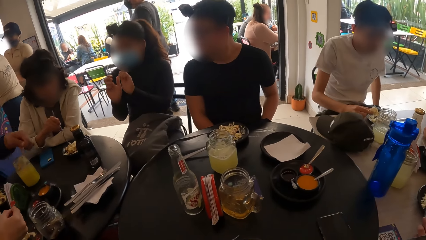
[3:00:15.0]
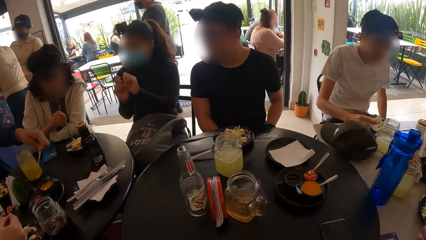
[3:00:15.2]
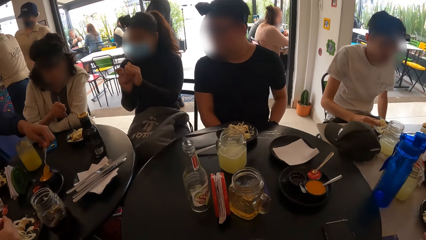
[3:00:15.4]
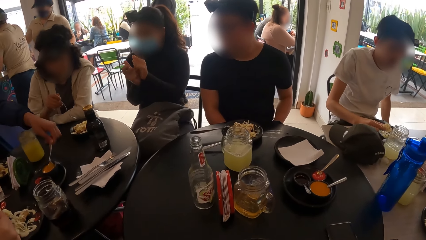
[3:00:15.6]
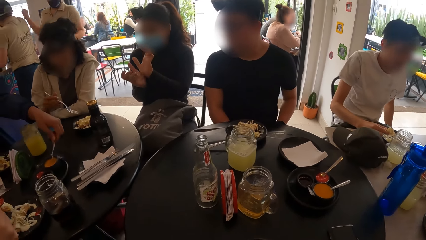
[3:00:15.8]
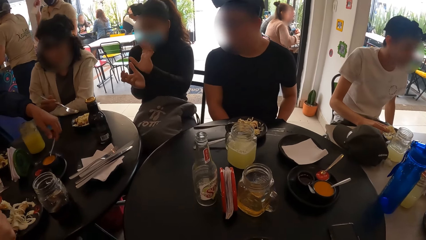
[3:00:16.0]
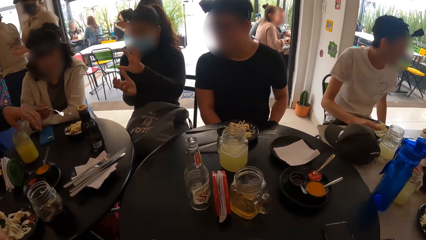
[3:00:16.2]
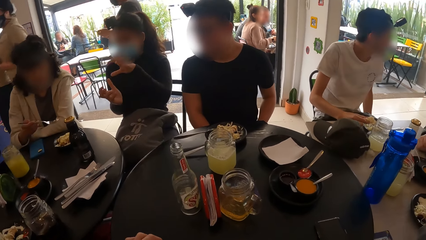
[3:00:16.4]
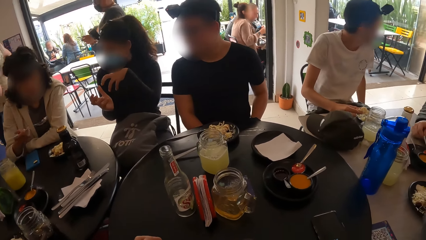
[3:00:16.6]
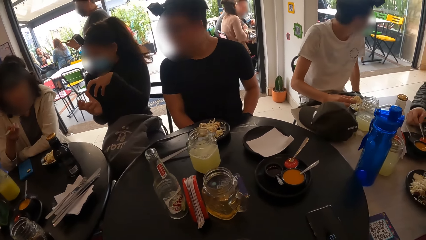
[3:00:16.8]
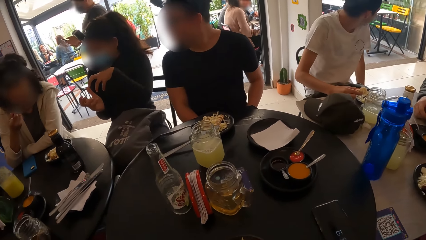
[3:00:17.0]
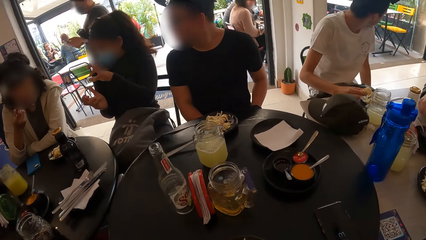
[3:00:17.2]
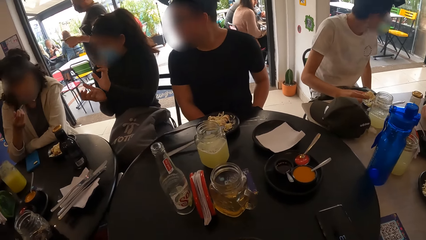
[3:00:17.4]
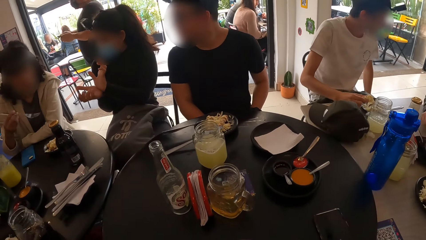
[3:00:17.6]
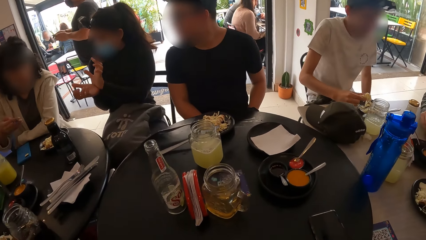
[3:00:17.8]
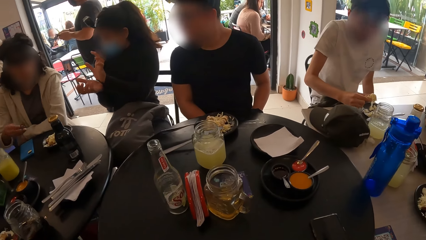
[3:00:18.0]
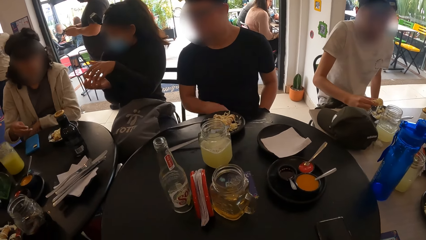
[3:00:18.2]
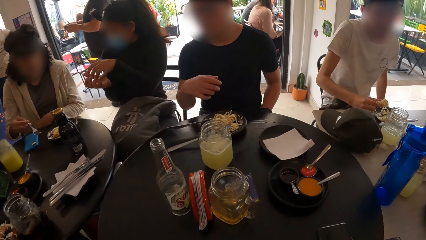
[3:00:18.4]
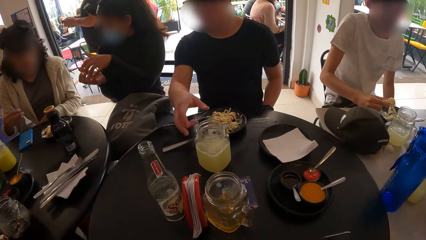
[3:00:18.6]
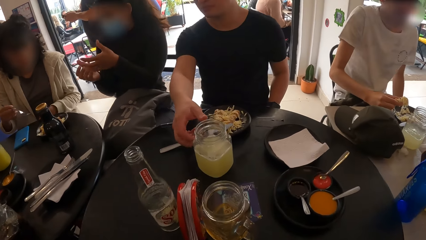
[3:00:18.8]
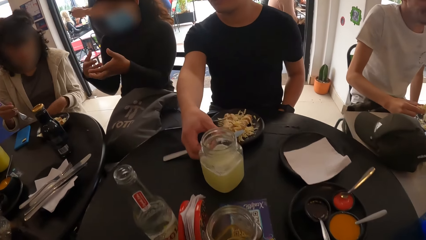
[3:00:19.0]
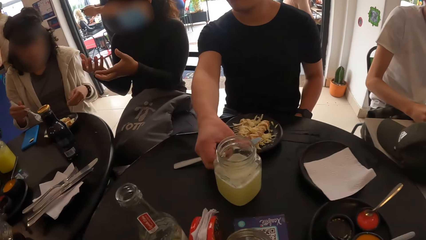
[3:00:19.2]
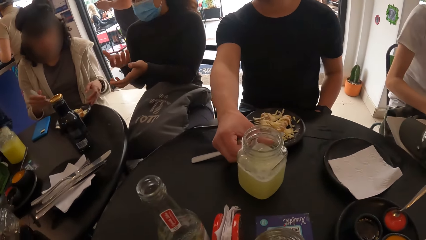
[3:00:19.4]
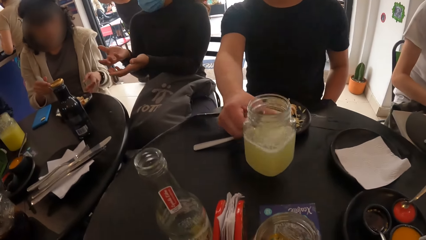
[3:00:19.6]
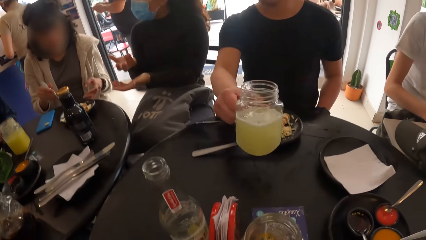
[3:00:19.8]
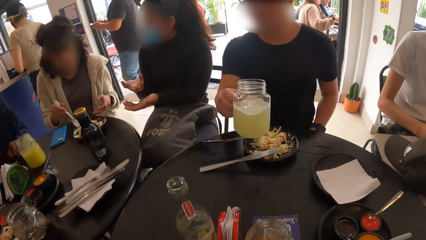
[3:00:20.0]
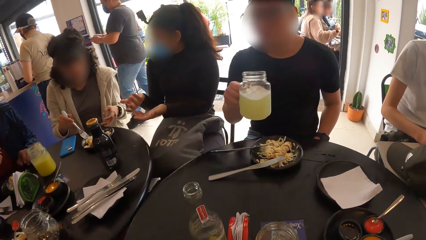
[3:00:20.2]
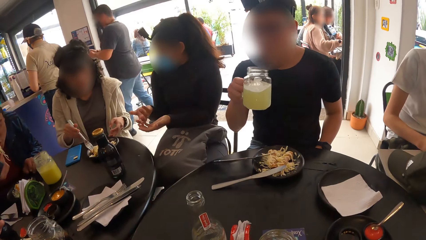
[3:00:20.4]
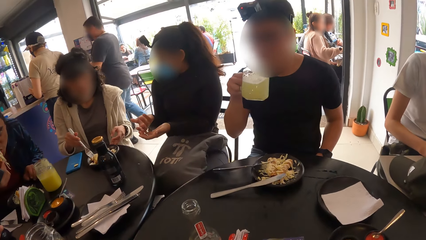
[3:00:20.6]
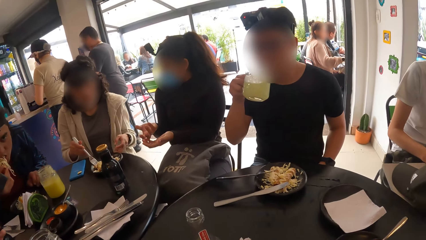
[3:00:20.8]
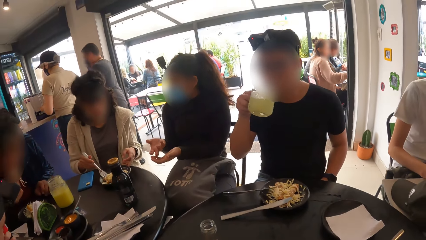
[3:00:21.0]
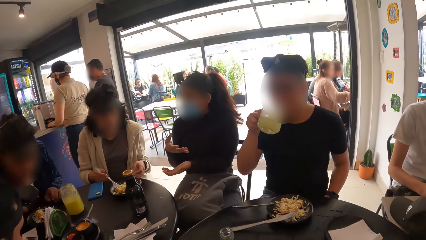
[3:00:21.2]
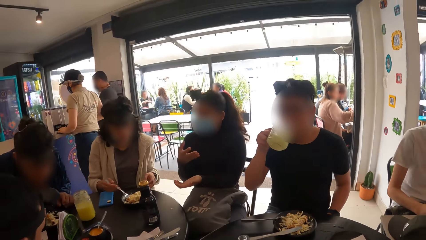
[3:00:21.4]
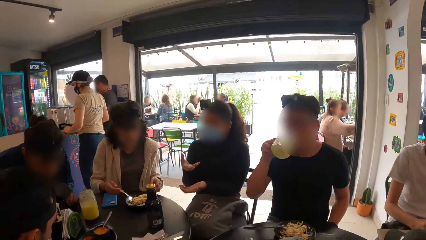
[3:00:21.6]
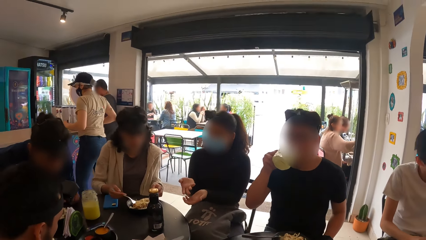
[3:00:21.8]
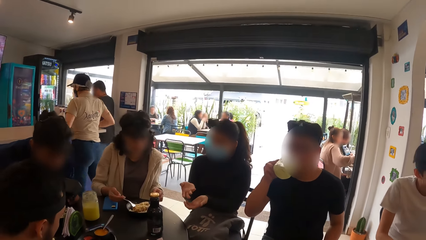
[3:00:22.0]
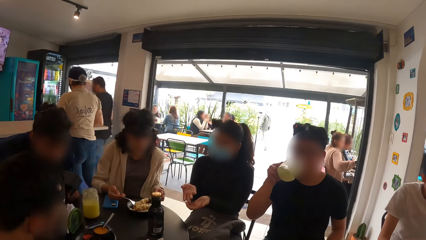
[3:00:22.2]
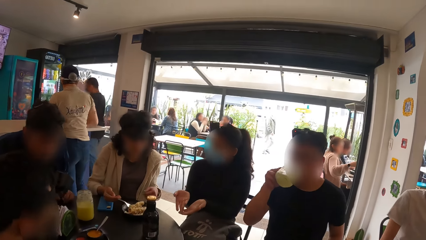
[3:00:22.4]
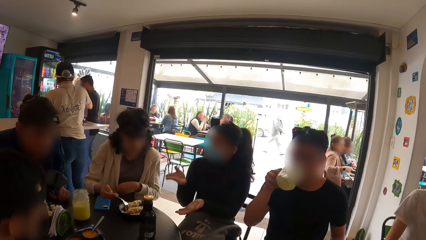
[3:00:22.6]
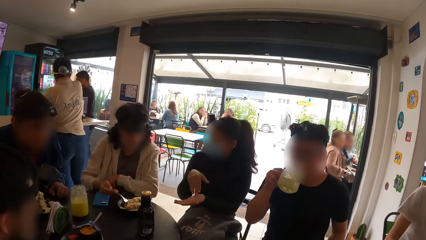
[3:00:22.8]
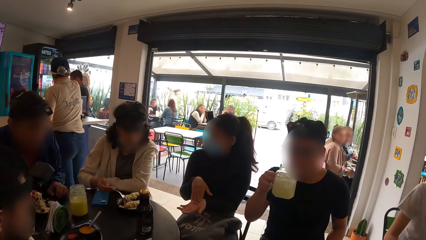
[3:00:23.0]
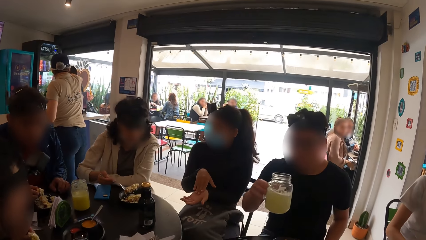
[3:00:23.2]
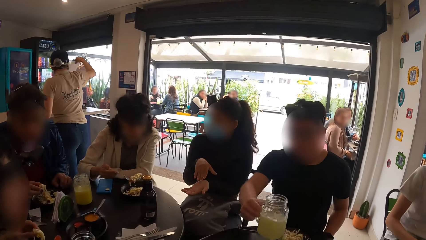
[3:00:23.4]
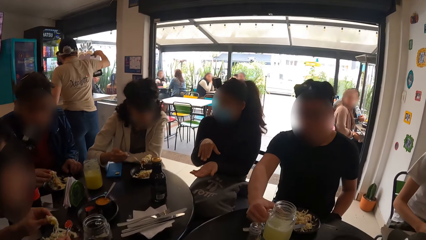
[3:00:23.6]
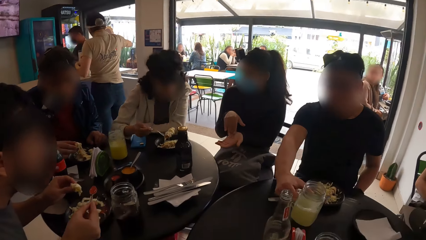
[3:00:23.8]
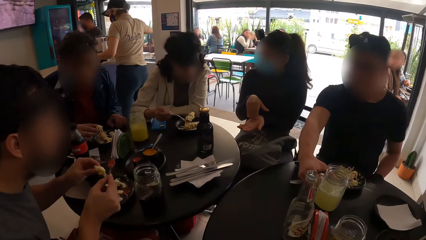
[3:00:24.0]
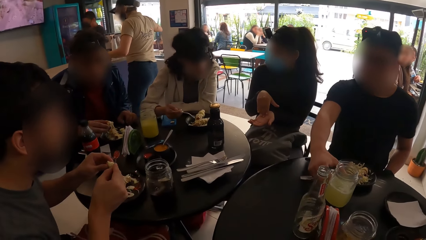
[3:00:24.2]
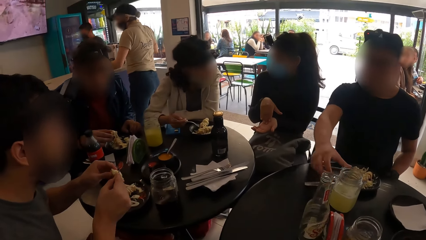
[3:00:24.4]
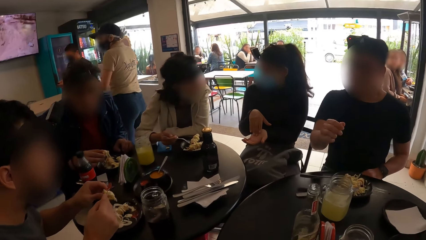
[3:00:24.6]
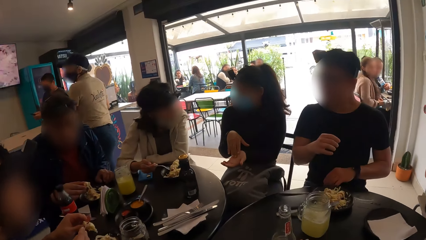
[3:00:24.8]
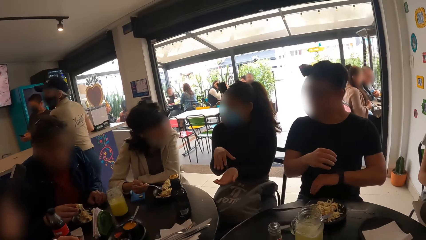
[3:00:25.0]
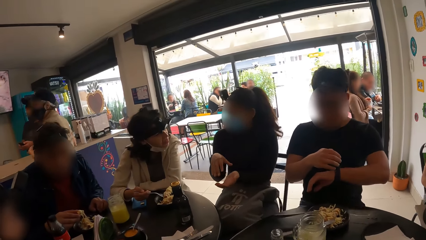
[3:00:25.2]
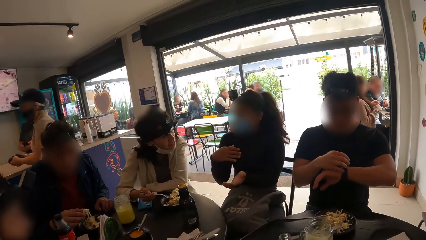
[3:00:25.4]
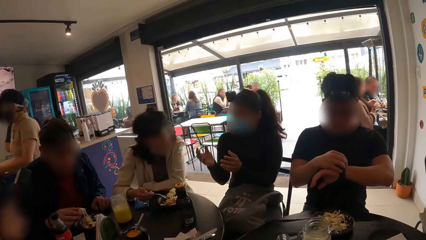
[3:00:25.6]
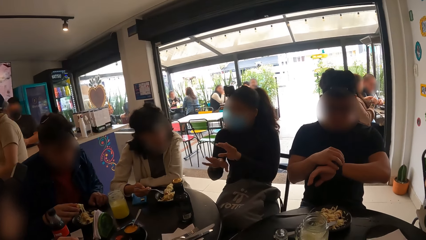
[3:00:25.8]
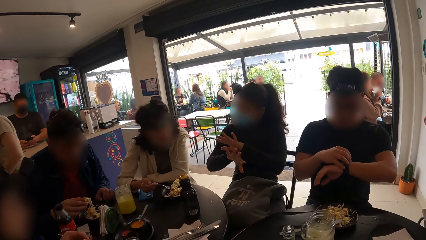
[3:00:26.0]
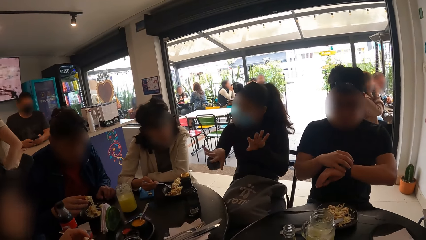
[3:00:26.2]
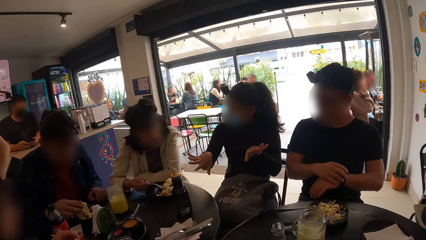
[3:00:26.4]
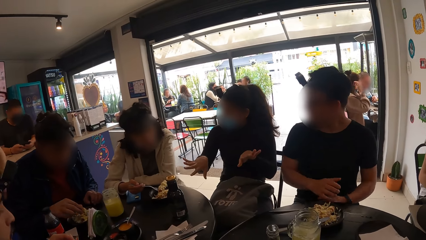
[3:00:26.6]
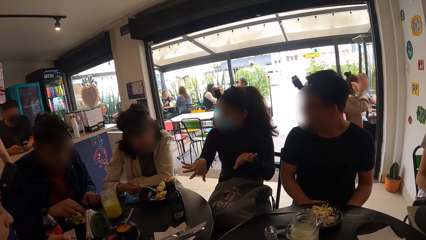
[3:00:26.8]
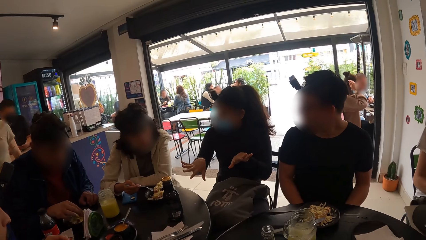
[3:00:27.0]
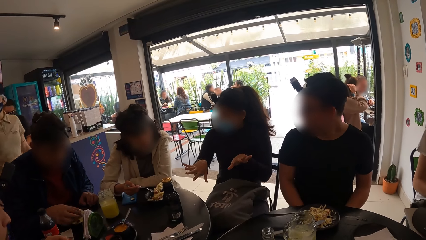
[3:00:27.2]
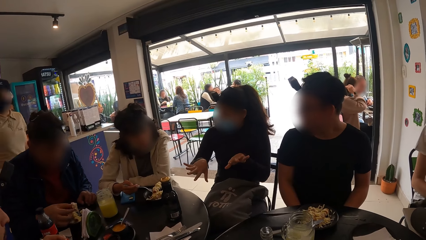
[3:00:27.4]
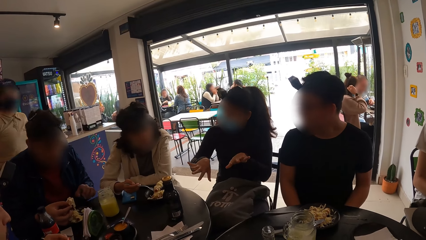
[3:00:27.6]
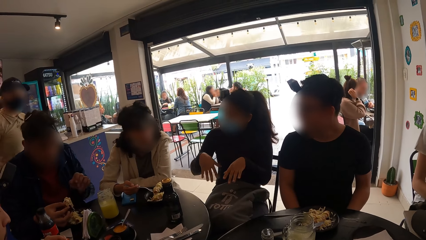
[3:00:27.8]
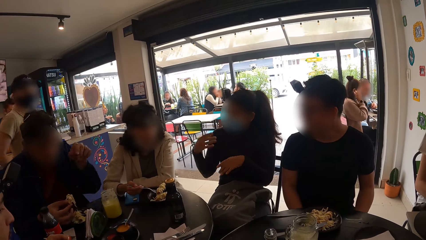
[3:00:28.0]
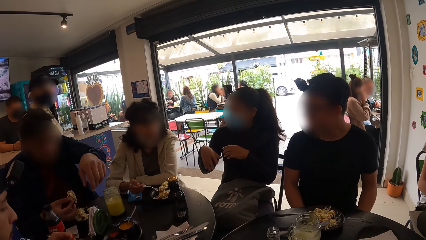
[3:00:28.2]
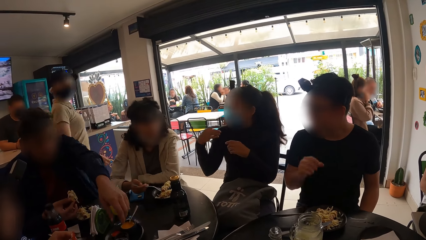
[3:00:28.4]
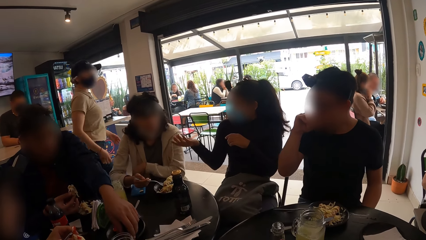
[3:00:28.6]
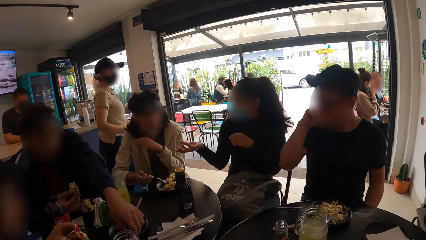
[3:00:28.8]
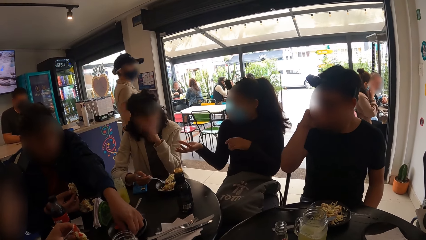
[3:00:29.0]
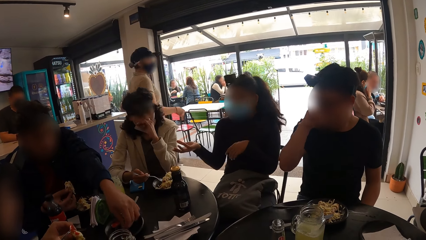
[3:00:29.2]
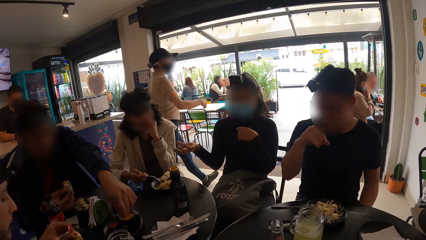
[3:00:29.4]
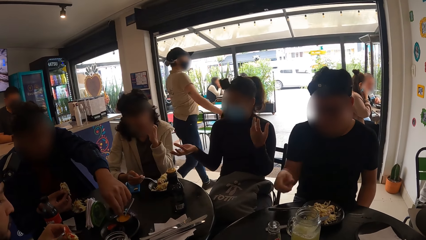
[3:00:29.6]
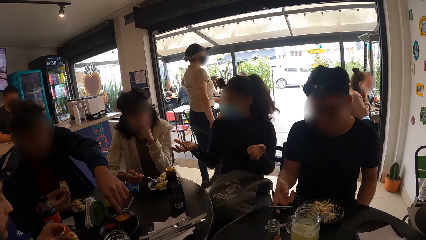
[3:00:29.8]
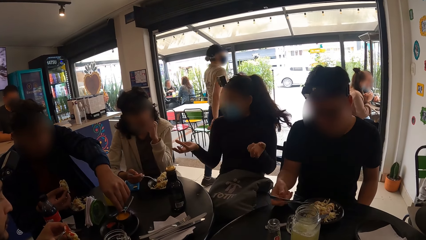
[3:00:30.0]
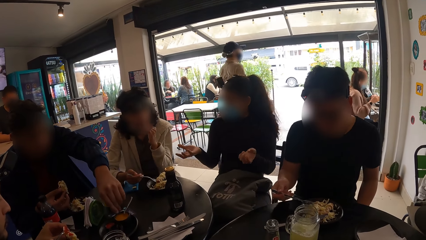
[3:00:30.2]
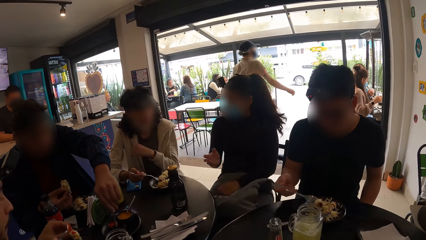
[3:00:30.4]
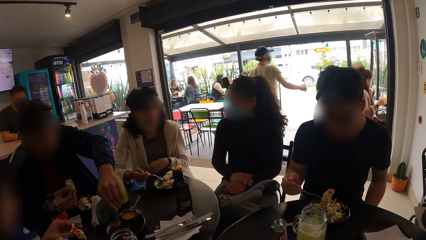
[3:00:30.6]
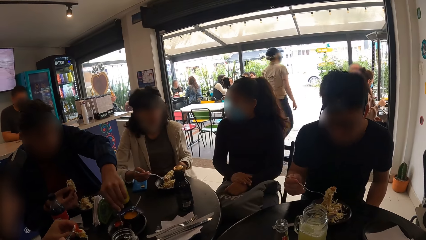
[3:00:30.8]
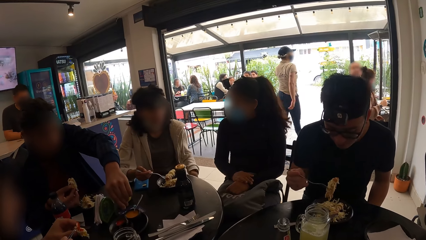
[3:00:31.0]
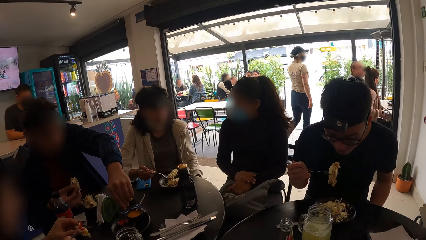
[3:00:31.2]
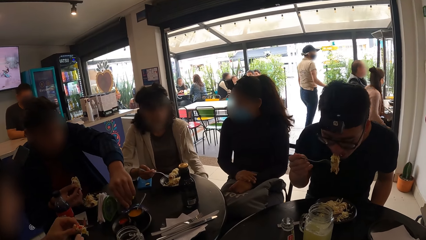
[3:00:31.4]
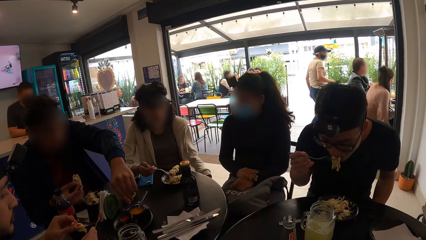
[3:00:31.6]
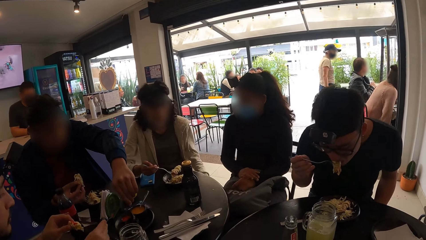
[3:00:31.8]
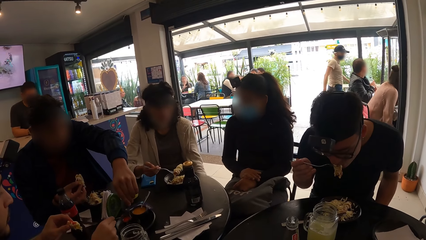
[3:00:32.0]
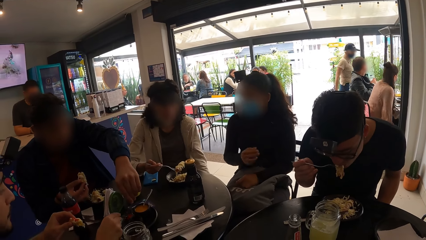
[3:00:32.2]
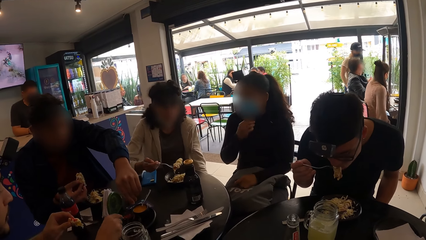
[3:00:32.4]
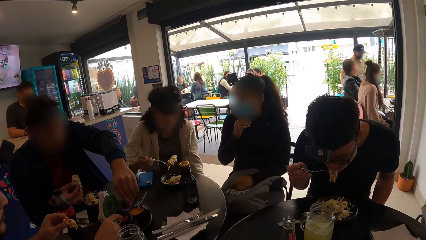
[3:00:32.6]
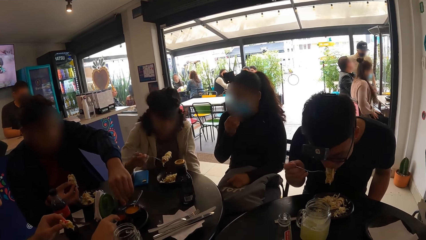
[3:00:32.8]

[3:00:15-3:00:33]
A woman puts food in her mouth with the fork in her right hand. The camera wearer looks at the woman. A man picks up a cup of juice or glass of milk from the table with his right hand. The man sips the milk. The woman takes food from the plate on the table with the fork in her right hand. The man drops the cup of juice on the table with his right hand. The man looks at his watch. Another man takes food from a plate with his right hand. The woman touches her face with her left hand. The camera wearer looks at the woman. The first man takes a fork from a plate on the table with his right hand, takes food from the plate on the table with the fork in his right hand, holds the fork, and puts the food into his mouth with the fork in his right hand.
